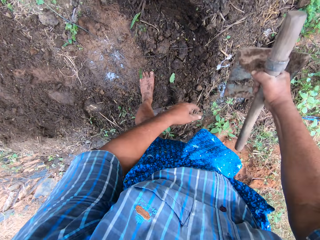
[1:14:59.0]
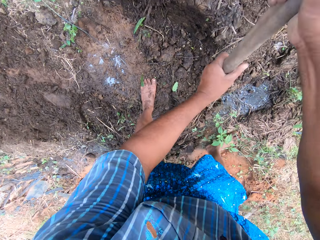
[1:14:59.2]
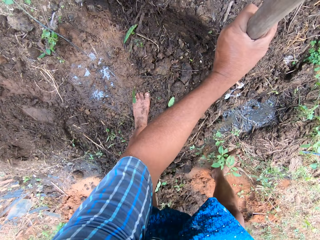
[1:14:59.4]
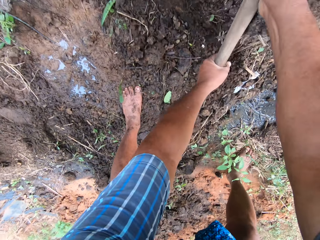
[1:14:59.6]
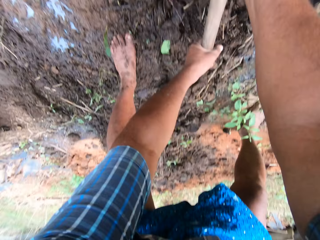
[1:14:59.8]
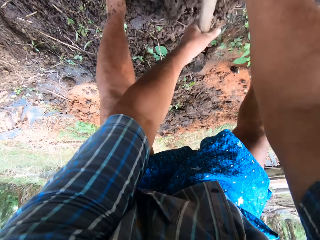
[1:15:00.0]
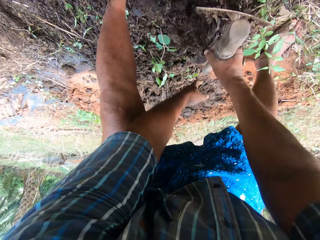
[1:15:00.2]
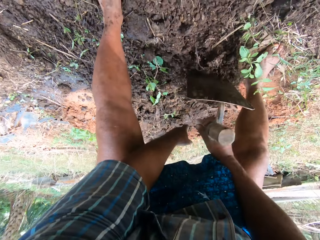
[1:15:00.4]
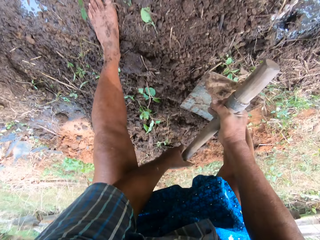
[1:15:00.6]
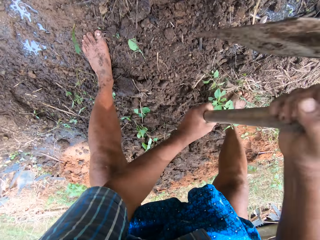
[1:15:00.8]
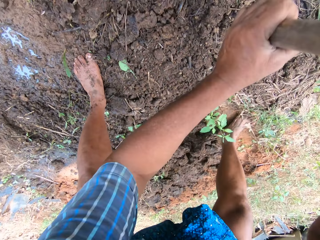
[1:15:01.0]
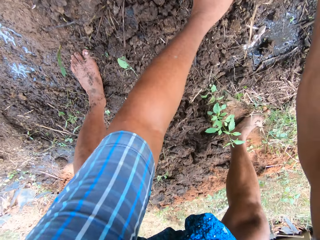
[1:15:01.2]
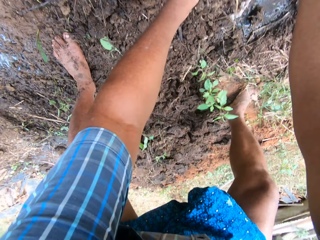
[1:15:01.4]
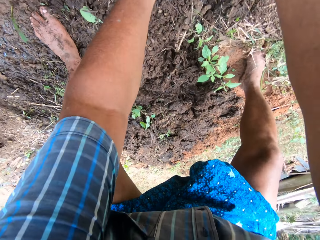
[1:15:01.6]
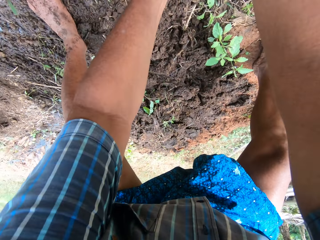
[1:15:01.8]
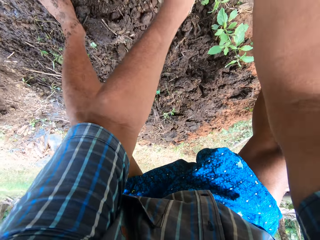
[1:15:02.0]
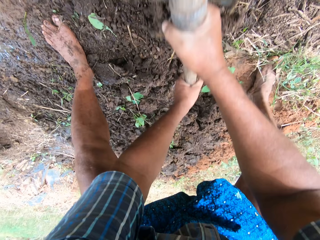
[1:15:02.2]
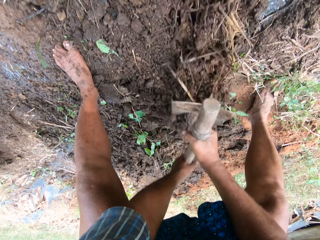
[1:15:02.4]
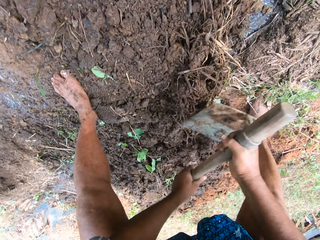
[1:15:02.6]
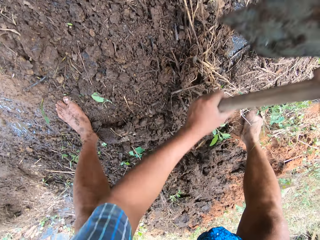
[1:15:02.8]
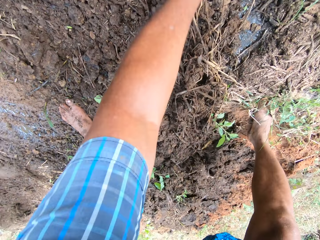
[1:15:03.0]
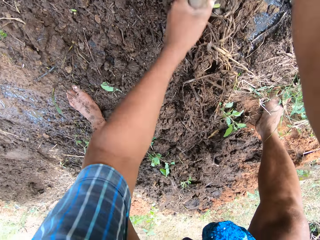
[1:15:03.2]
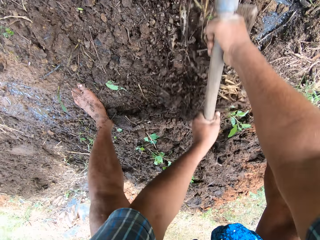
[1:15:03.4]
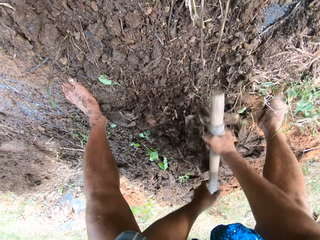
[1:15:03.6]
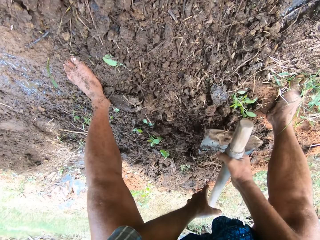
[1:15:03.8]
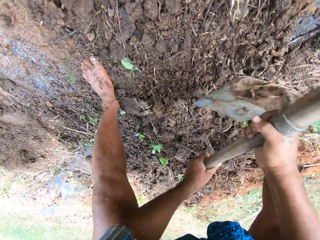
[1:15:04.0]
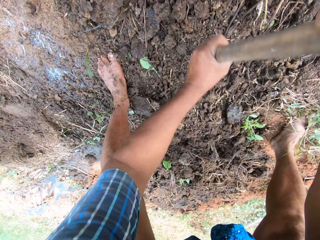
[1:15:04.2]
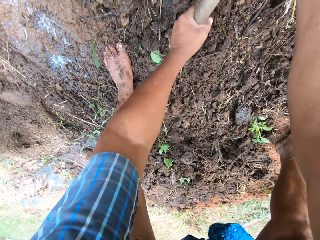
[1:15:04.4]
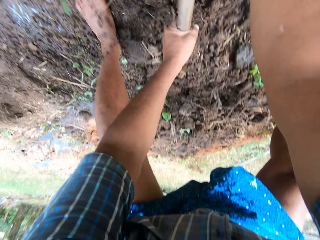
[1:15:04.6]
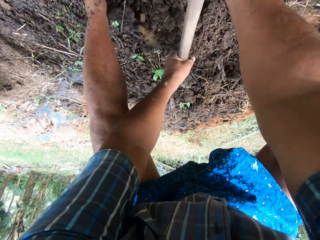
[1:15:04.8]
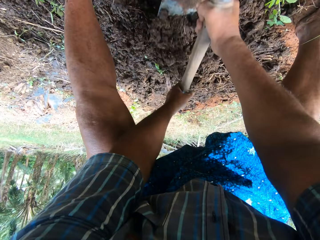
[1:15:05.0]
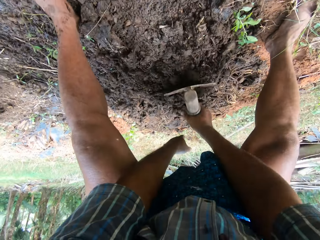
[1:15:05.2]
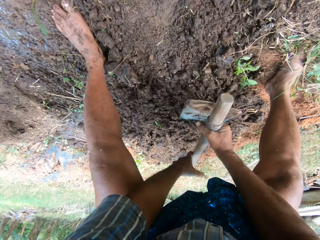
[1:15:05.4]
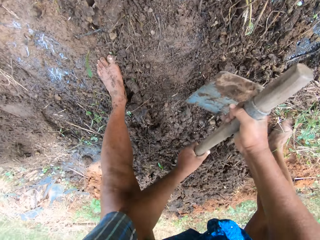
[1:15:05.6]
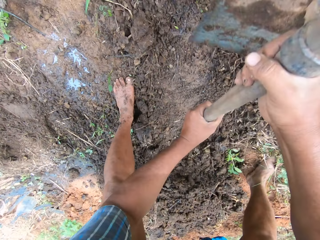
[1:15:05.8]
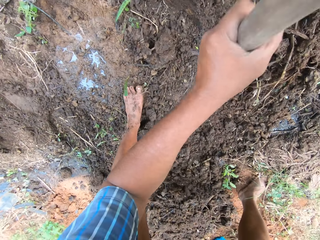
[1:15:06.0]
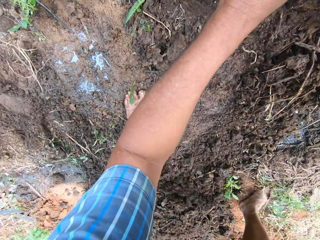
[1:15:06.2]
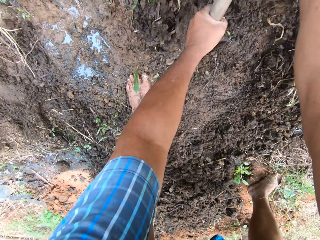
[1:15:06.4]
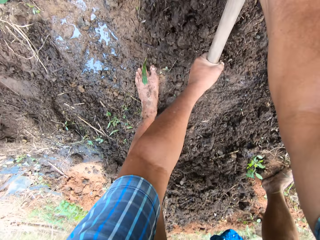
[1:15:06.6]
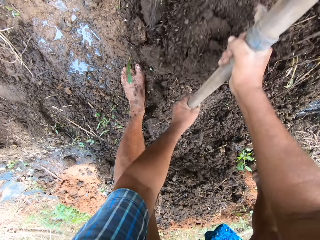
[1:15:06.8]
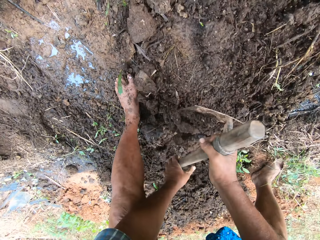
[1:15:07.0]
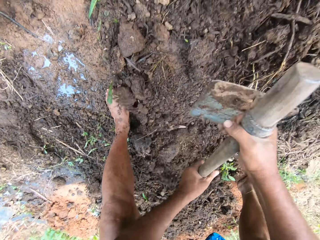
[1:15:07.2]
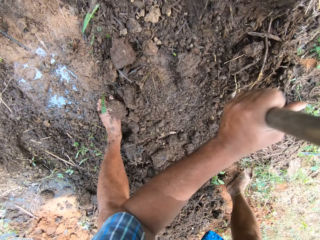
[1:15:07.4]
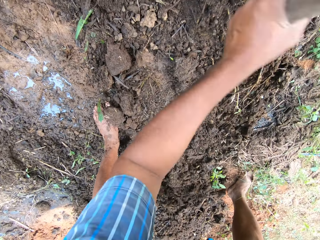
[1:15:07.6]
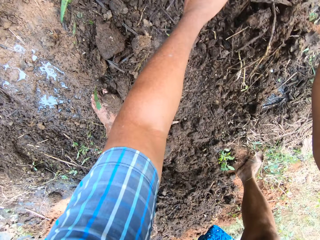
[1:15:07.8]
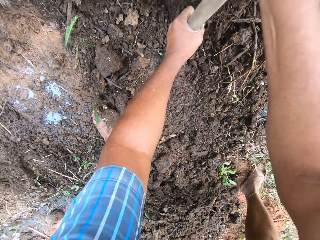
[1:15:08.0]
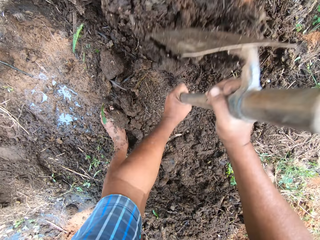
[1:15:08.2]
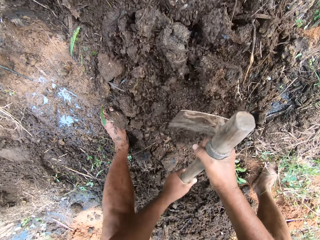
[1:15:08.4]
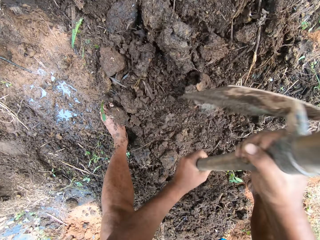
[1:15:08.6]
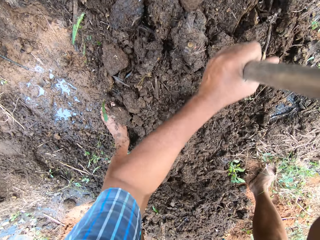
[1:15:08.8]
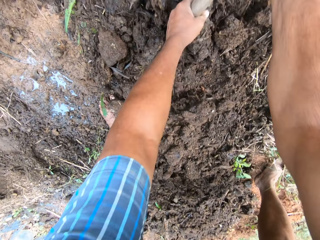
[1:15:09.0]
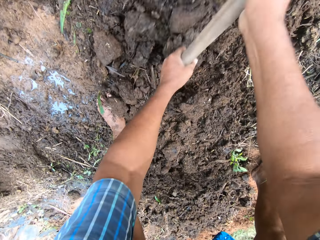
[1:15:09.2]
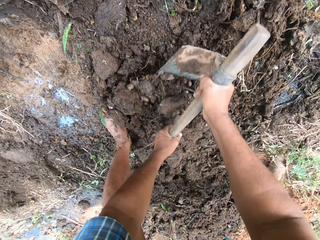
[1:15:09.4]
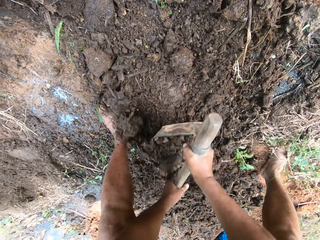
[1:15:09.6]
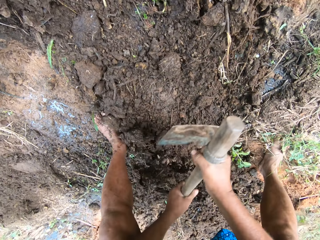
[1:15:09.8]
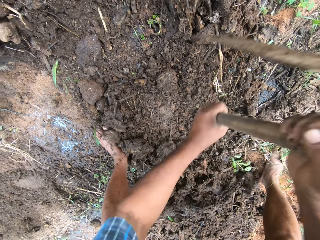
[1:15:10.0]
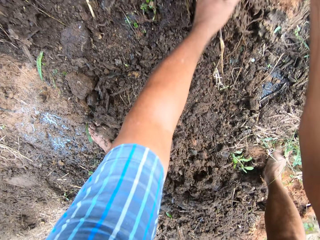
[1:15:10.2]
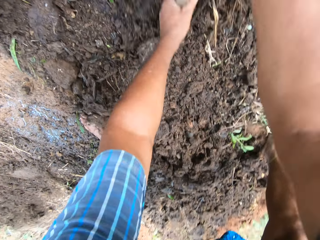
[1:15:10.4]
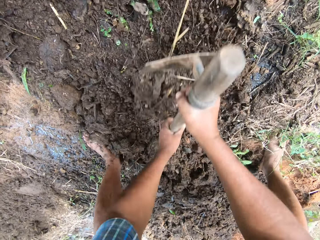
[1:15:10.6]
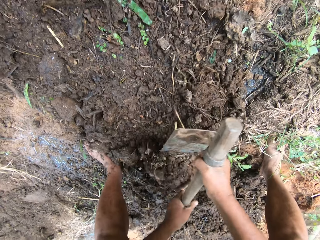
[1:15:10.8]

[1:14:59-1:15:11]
The camera wearer digs the ground with the hoe in his hands.

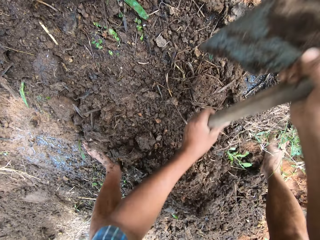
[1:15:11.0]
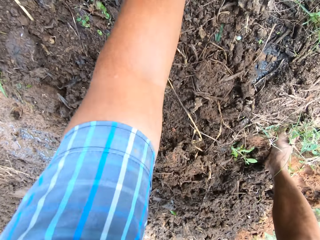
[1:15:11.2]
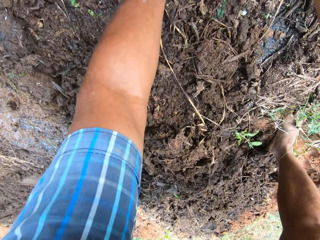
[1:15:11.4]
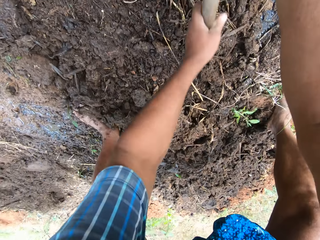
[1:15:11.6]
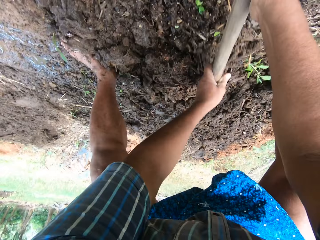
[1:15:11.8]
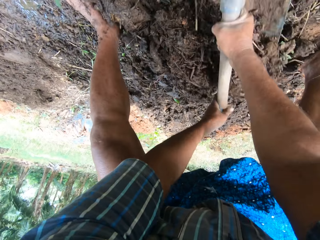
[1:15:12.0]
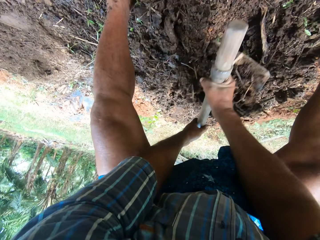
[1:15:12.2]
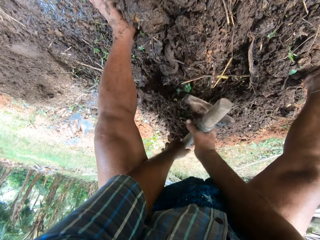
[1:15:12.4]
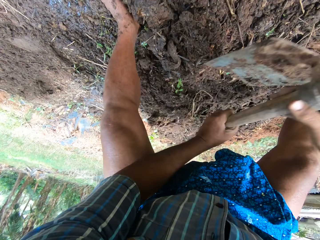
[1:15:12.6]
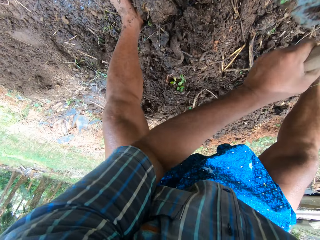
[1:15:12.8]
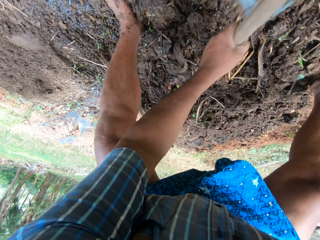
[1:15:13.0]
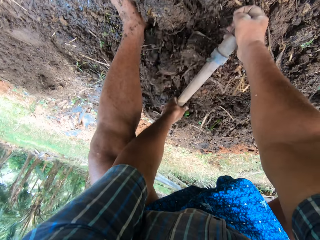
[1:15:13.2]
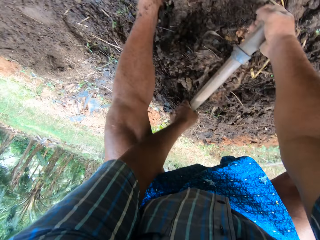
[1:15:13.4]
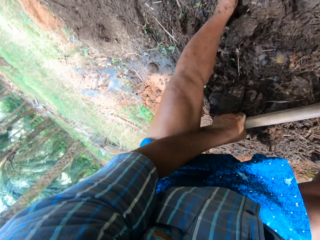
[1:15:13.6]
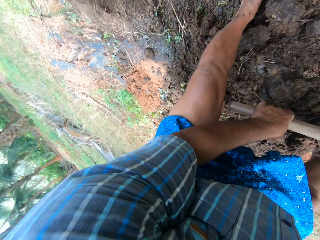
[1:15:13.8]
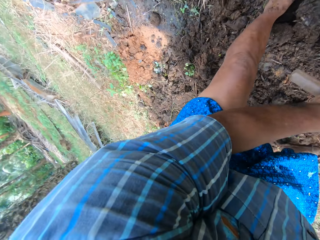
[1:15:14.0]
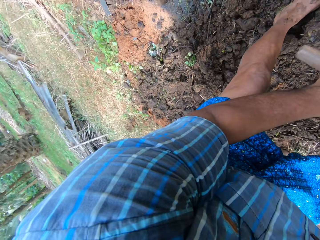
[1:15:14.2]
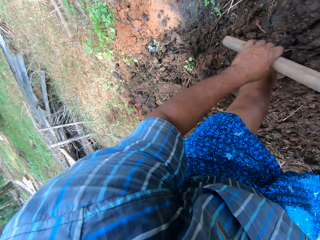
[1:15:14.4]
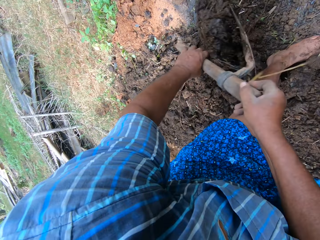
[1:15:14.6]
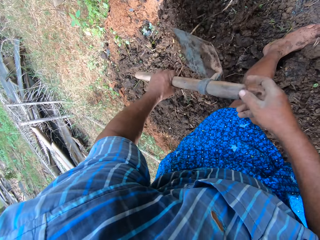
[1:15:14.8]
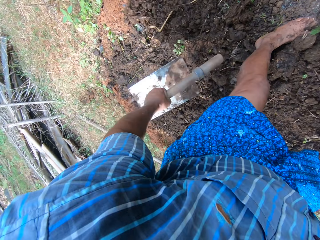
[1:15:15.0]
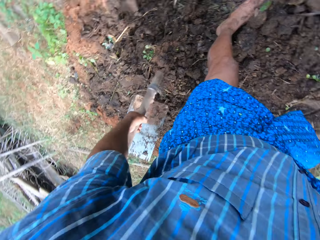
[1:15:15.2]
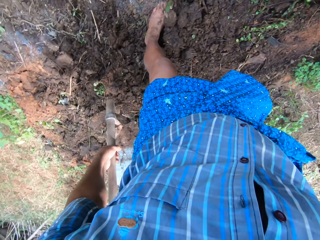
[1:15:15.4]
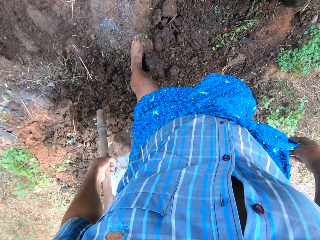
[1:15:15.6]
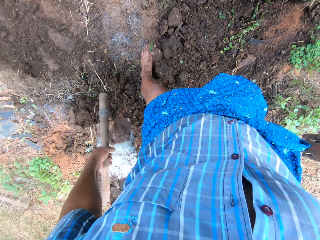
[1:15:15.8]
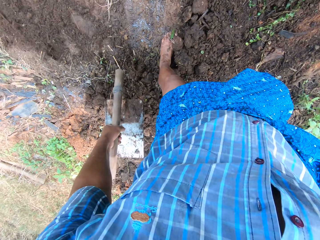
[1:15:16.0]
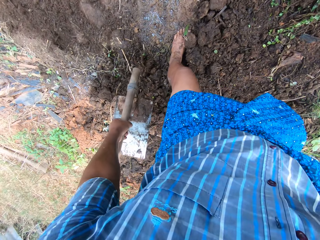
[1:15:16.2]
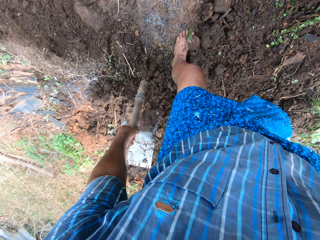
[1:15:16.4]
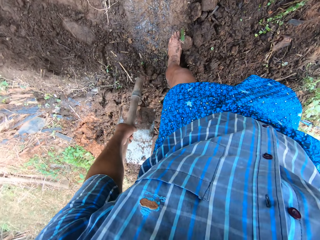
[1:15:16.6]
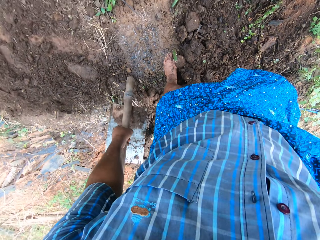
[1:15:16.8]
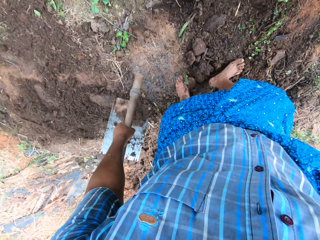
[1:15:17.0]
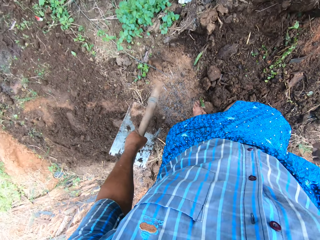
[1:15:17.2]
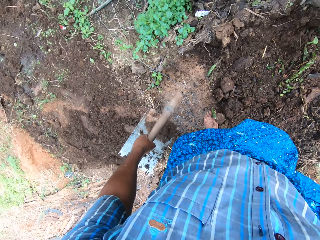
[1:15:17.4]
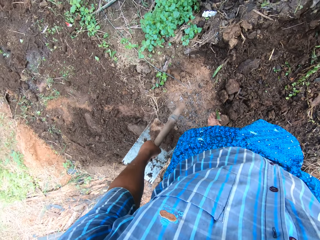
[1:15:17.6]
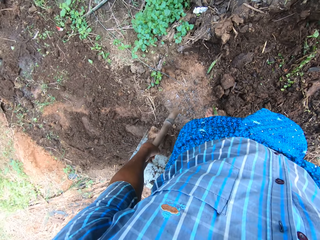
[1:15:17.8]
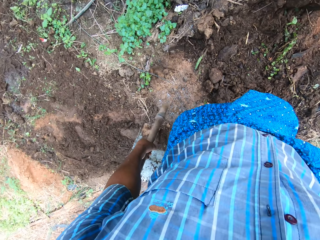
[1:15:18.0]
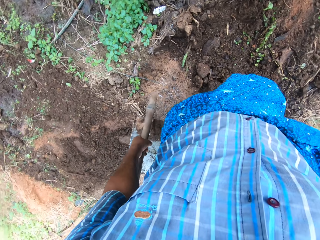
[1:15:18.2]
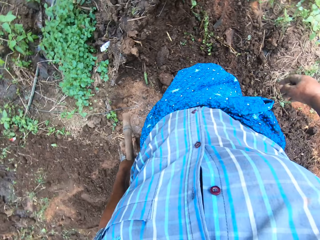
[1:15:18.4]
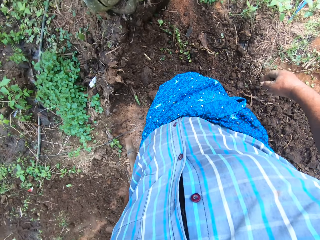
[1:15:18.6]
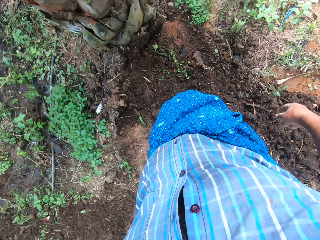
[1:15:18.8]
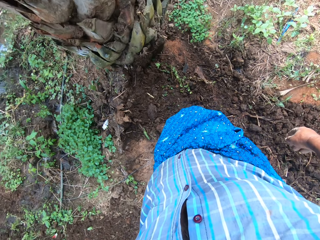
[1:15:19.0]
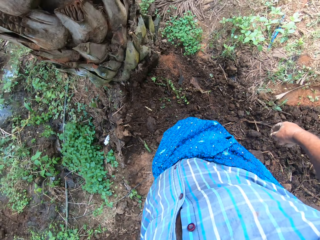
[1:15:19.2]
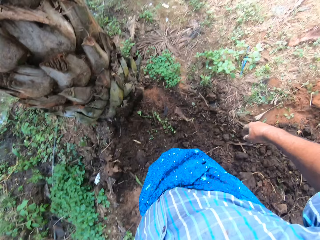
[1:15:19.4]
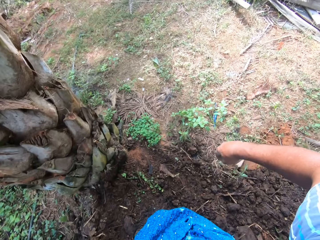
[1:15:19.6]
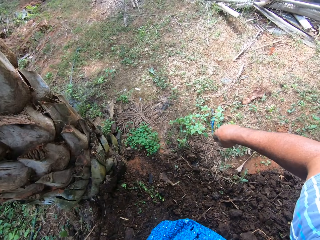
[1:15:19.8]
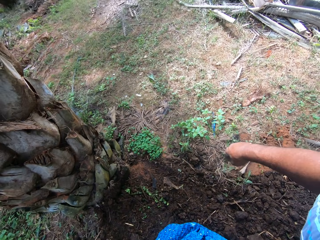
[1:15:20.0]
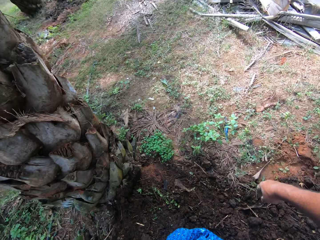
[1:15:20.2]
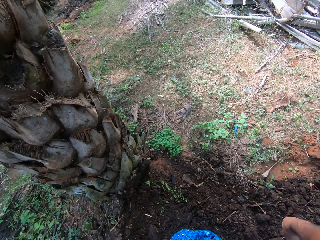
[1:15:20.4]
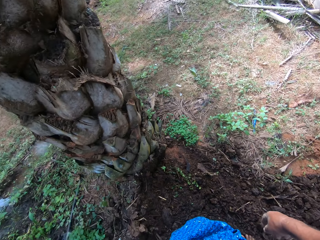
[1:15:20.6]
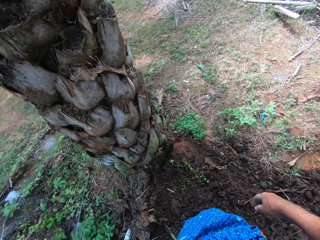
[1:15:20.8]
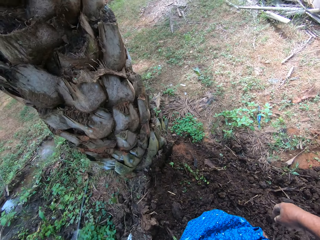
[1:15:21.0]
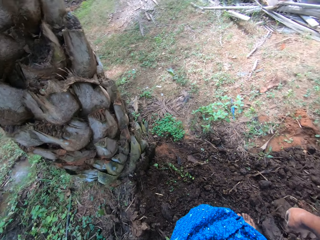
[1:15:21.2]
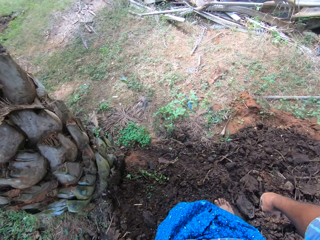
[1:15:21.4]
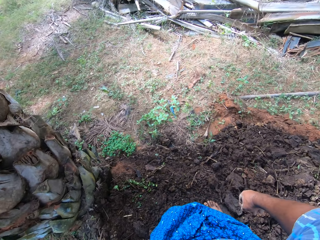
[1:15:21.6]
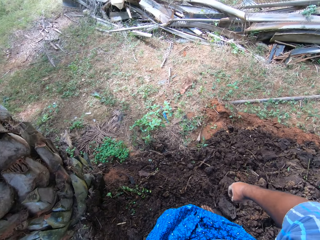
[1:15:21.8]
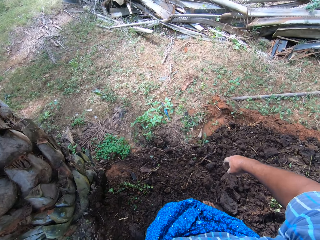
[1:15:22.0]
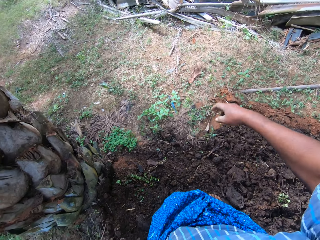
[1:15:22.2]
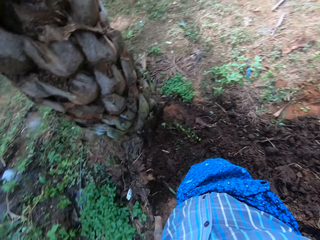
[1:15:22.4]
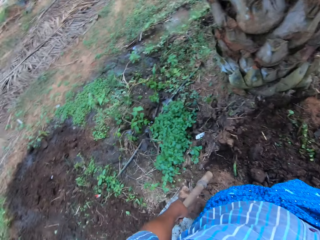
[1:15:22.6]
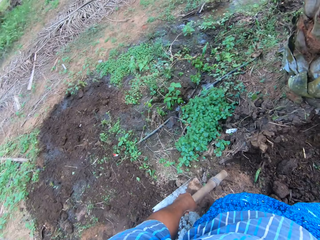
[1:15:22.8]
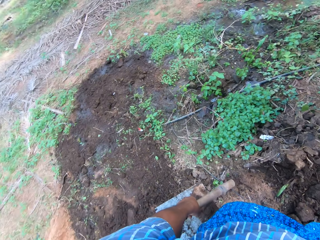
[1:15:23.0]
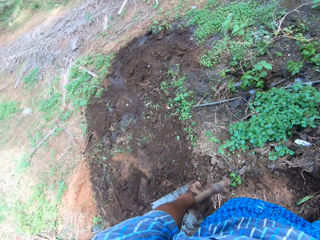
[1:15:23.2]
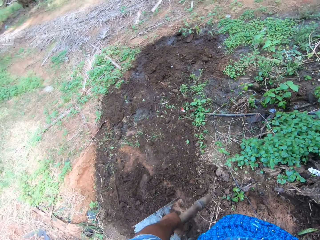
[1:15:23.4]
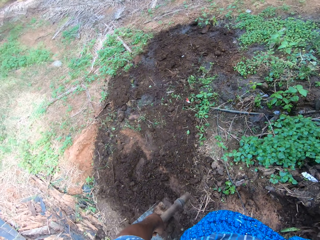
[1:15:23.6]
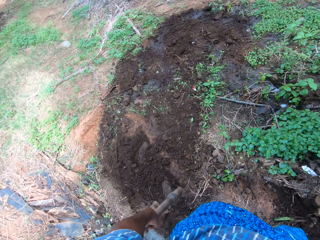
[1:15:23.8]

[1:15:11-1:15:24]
The camera wearer looks around the farm.
